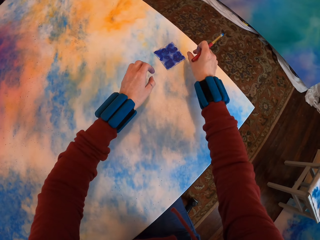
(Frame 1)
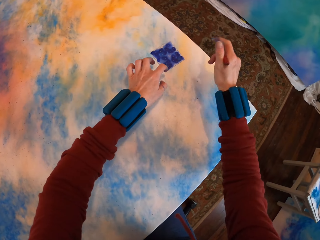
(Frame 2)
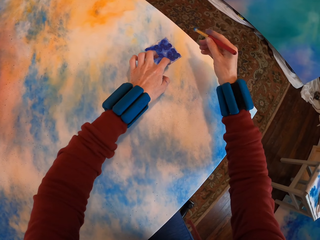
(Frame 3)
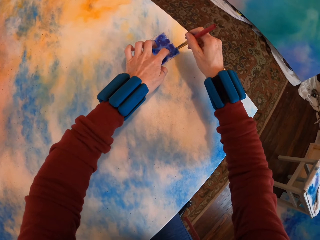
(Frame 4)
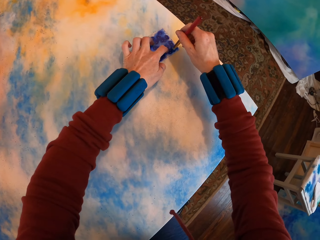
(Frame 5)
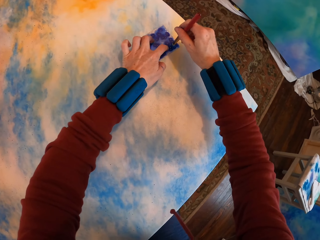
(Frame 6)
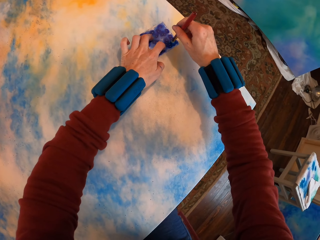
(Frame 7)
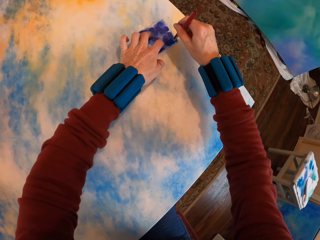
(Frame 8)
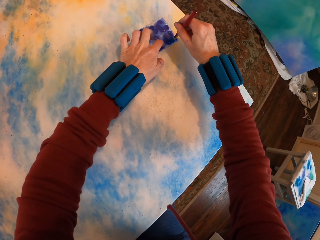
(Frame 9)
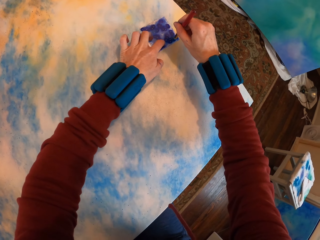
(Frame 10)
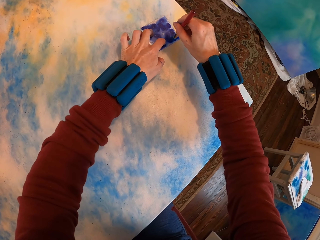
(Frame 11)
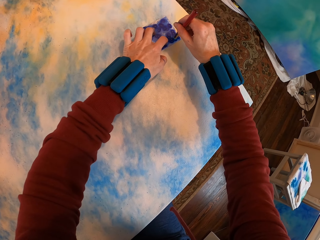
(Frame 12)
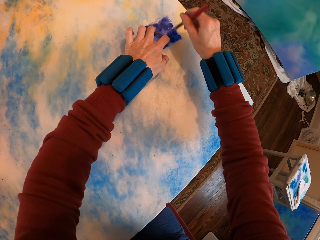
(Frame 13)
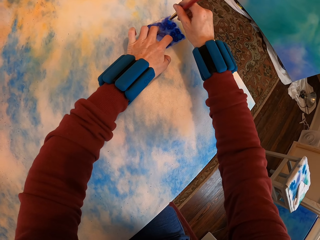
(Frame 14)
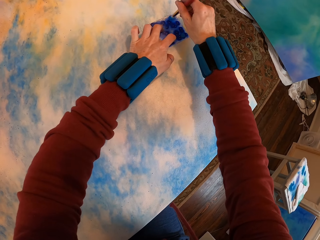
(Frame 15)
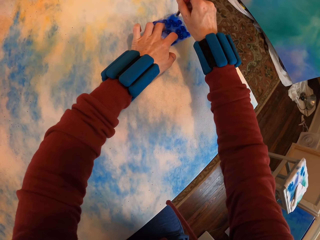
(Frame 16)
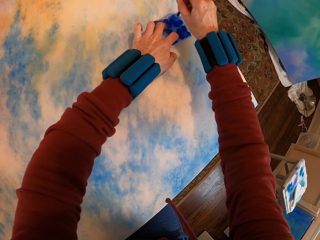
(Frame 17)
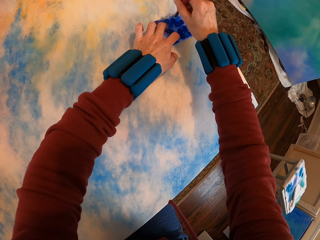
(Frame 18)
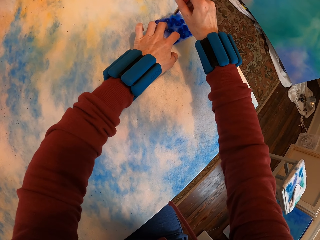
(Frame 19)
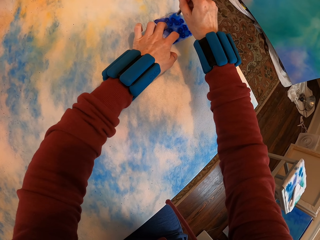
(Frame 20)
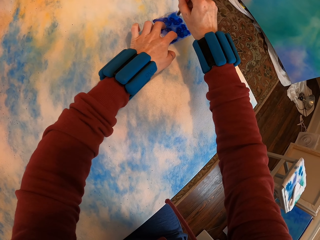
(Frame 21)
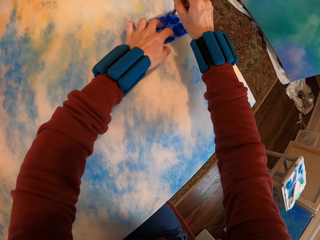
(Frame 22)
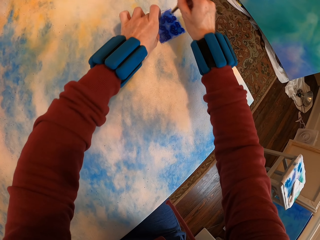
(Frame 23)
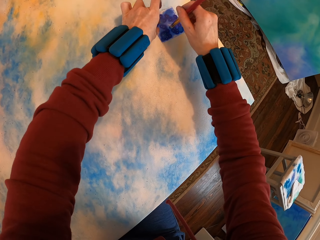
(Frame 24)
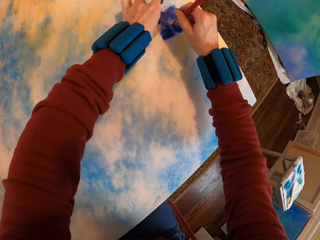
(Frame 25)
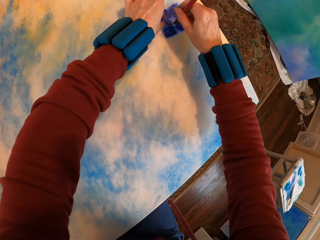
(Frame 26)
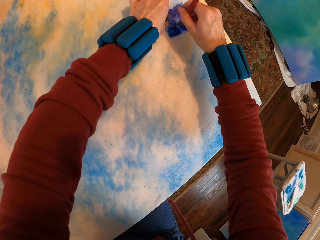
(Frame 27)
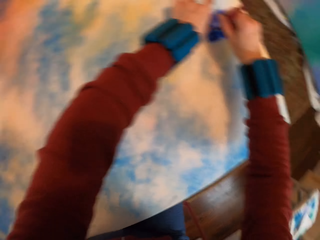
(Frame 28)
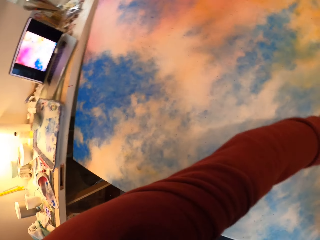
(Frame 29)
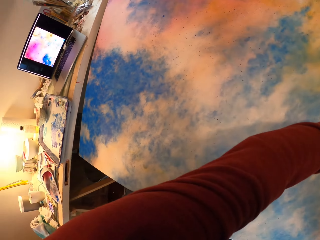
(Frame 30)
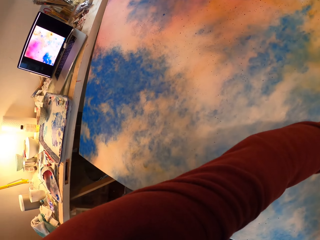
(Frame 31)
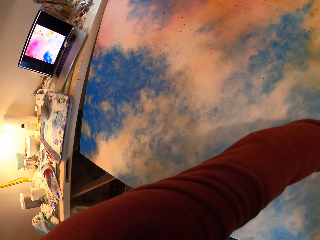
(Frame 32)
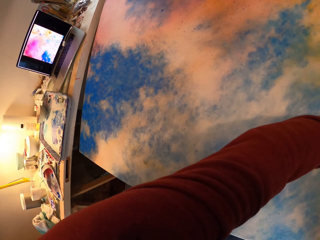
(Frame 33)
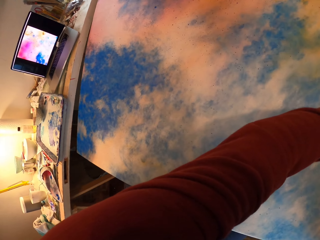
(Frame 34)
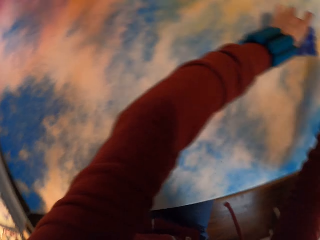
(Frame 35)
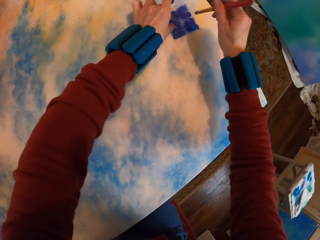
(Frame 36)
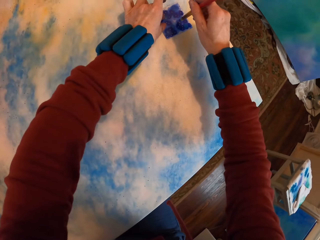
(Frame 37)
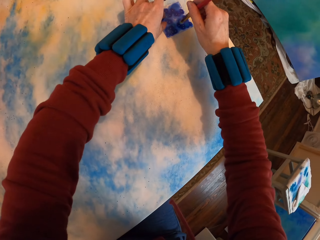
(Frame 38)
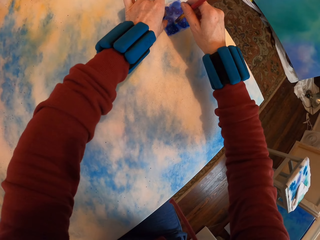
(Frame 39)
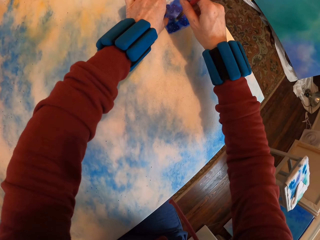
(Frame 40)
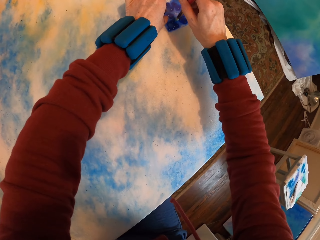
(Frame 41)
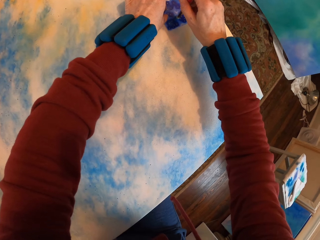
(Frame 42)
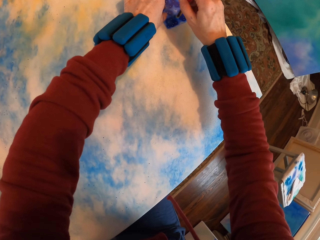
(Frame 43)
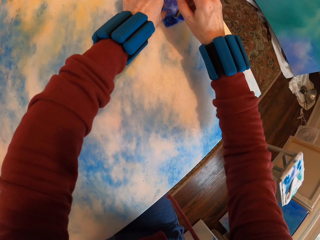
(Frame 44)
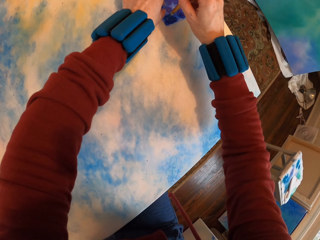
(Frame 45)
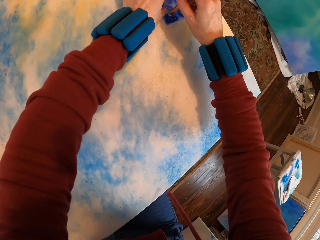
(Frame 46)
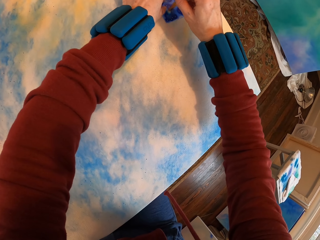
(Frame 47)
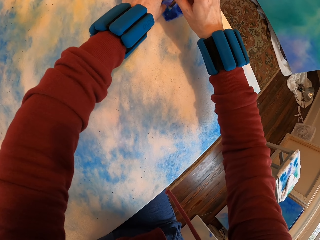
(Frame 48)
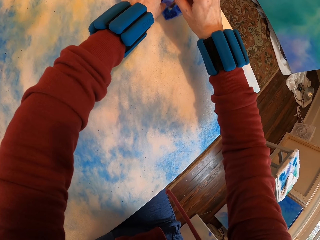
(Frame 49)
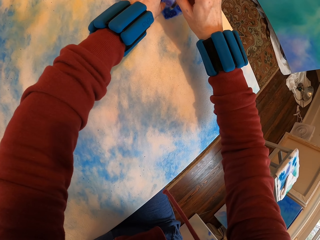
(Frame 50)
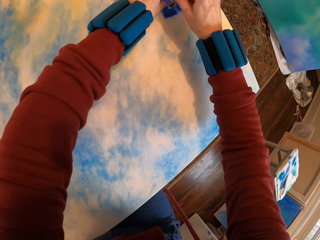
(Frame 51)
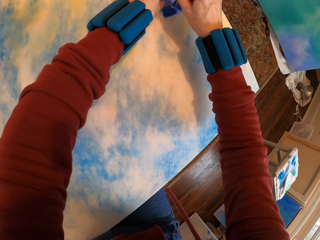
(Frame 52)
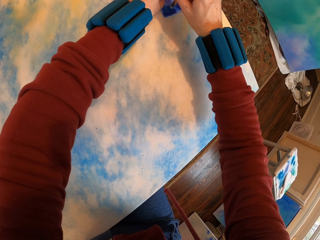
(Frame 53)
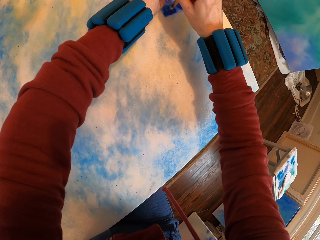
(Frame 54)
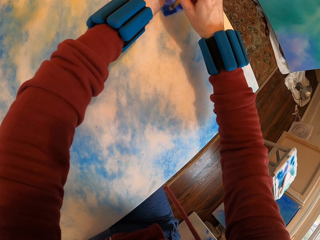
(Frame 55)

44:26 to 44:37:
The camera wearer places the paper on the canvas. They press the watercolor paper with a brush on the painting. They paint the canvas.

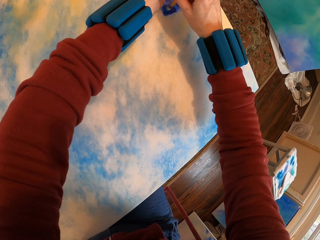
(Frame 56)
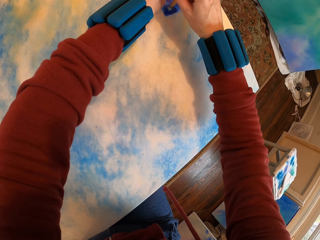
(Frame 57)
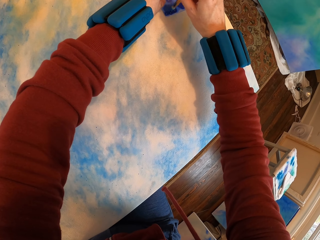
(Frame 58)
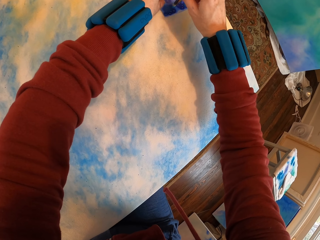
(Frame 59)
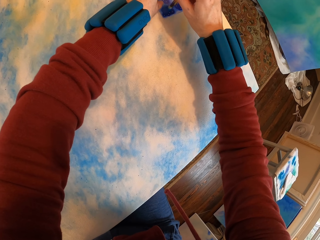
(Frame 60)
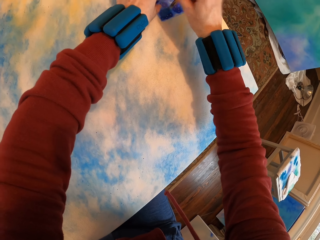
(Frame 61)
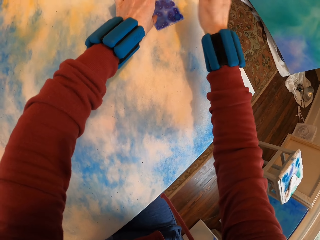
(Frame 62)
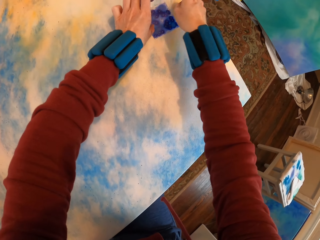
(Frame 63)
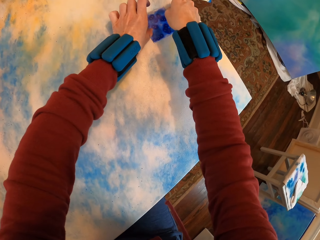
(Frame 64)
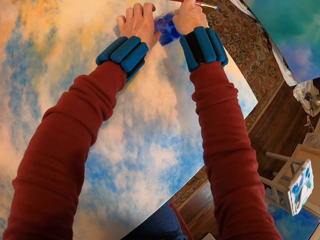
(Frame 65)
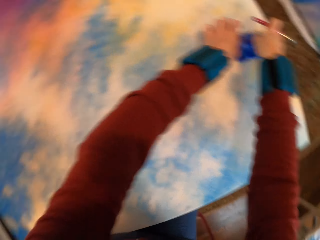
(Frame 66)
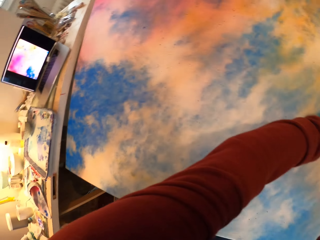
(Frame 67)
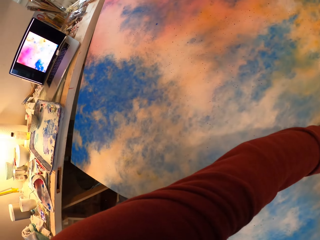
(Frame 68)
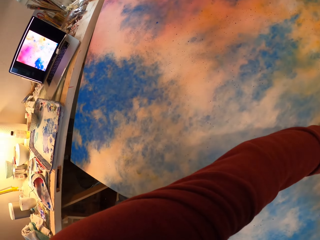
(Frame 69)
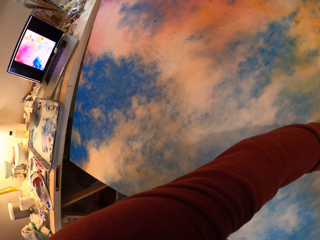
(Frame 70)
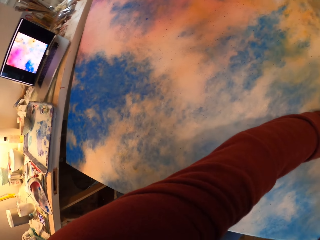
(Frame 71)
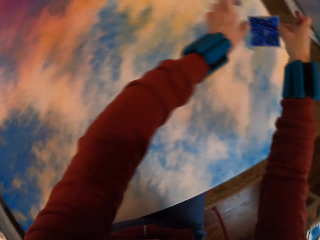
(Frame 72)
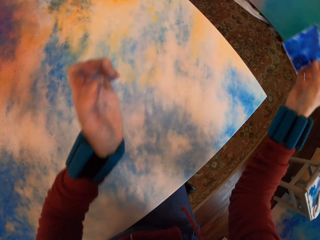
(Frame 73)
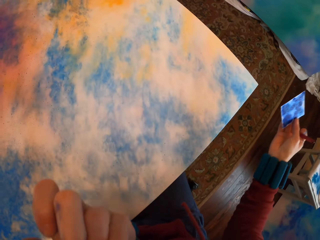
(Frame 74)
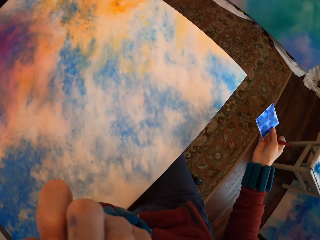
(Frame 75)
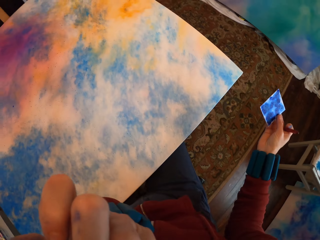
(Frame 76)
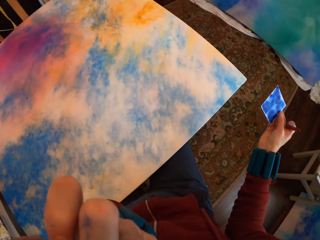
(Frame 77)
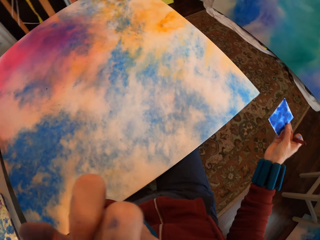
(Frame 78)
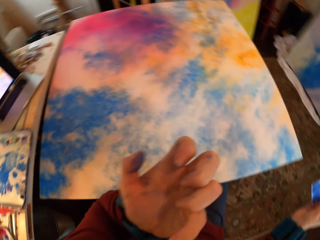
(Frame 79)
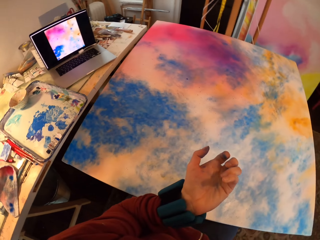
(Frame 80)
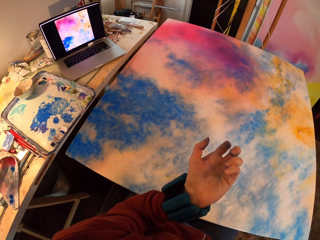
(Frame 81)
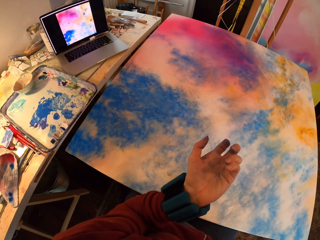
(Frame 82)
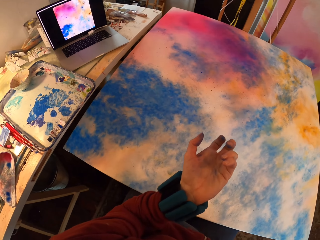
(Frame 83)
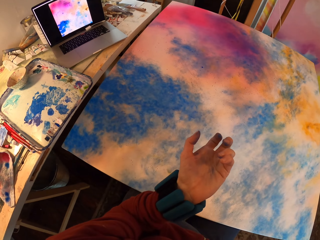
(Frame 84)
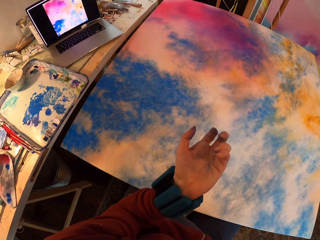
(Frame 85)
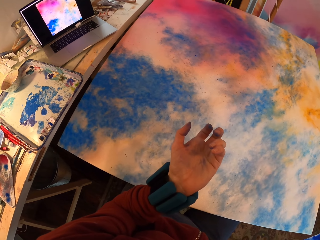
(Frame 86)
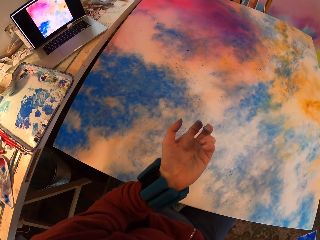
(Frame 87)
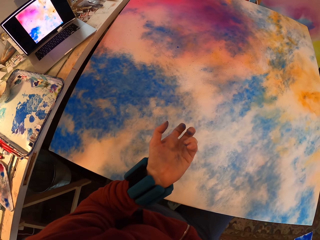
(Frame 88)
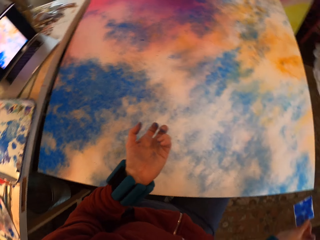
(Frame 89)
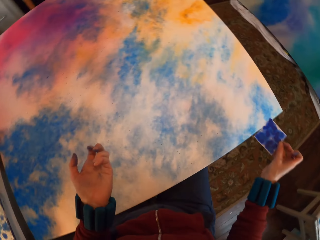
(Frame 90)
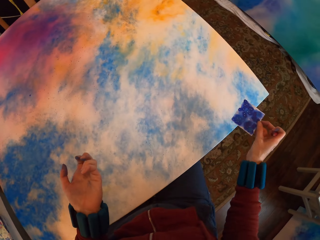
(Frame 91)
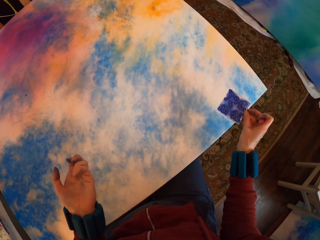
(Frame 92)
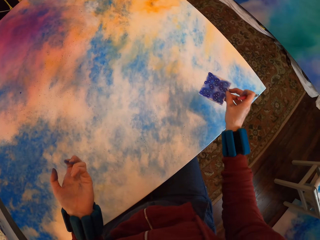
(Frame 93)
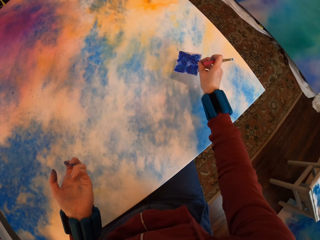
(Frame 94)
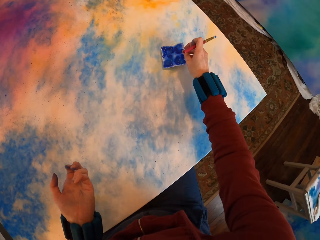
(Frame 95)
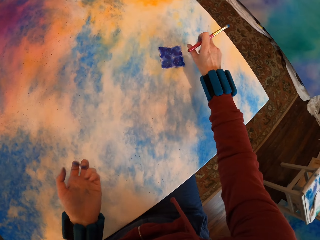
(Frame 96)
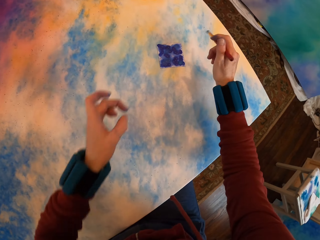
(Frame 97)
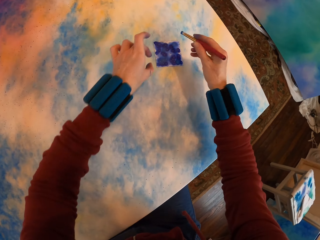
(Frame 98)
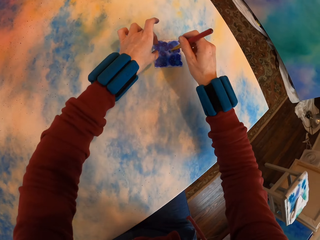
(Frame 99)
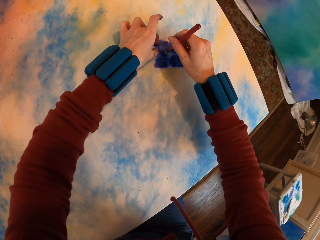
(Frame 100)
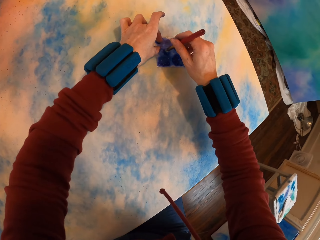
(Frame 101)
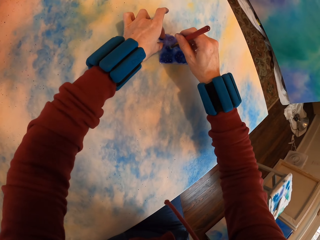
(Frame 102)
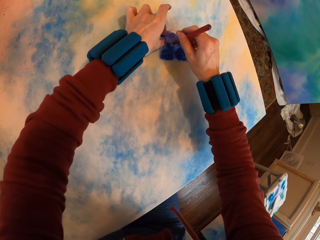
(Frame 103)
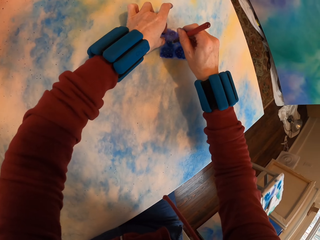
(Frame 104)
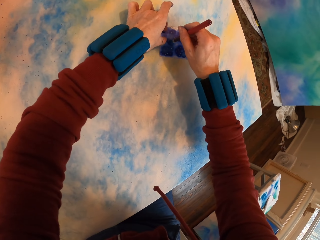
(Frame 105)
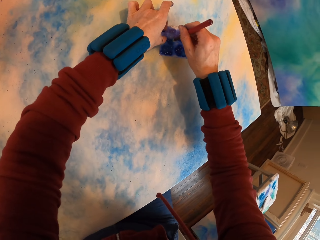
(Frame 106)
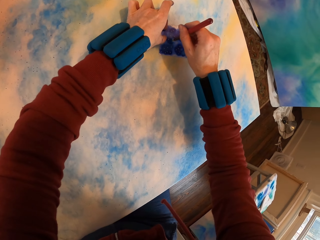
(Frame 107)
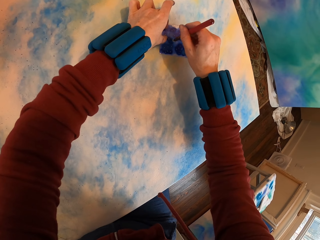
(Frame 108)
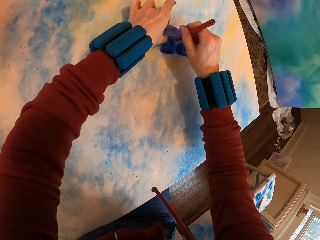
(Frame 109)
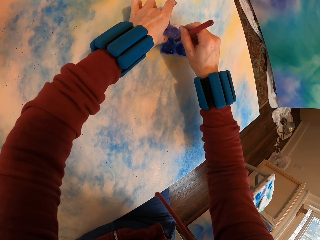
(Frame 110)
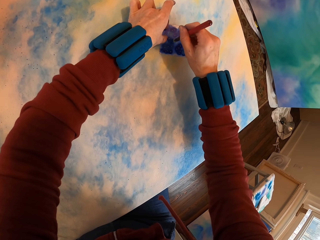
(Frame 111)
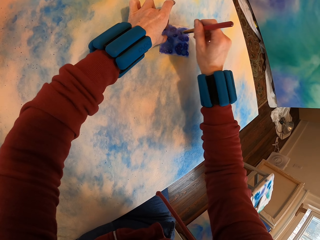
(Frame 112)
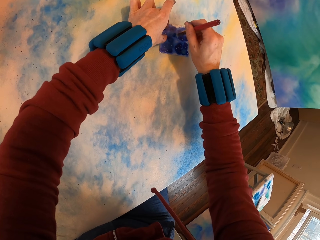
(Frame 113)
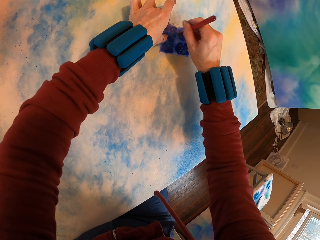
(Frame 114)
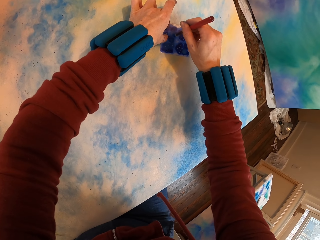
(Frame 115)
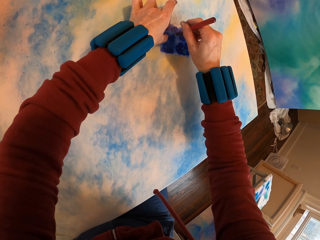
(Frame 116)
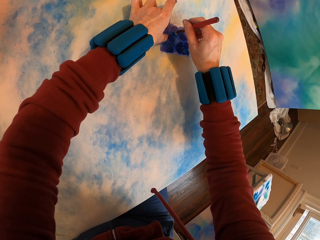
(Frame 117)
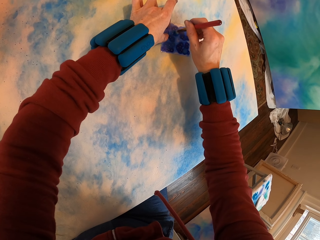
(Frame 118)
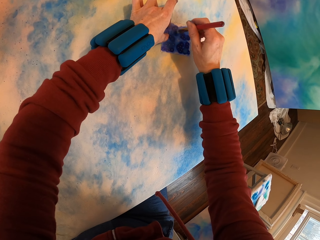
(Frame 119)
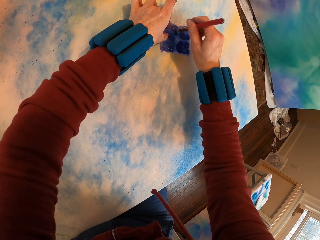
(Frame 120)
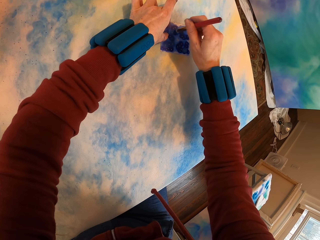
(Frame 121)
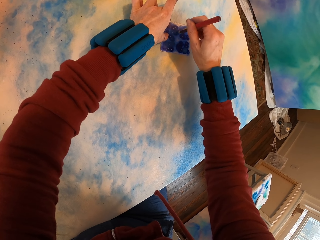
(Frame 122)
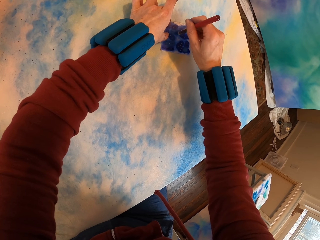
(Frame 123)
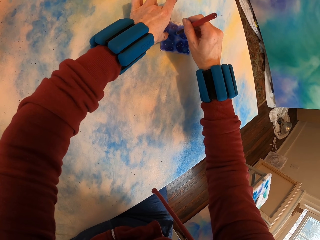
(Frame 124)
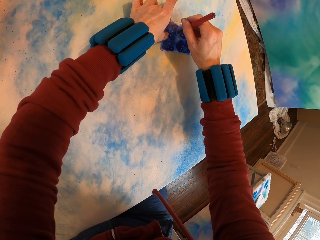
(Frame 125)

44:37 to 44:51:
The camera wearer looks around. They lift the paper. They scratch their nose. They place the paper on the canvas. They paint the canvas. They press the watercolor paper with a brush on the painting.
